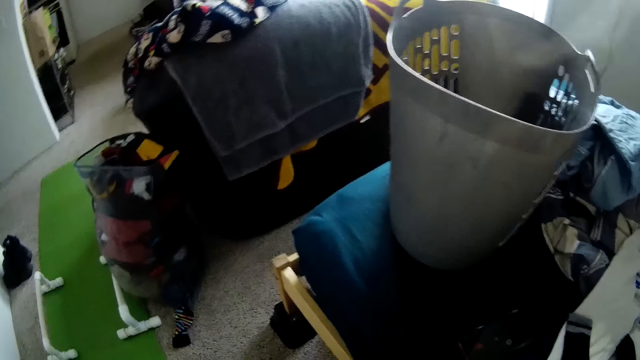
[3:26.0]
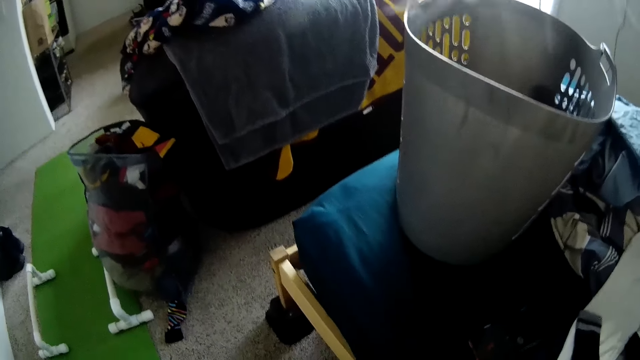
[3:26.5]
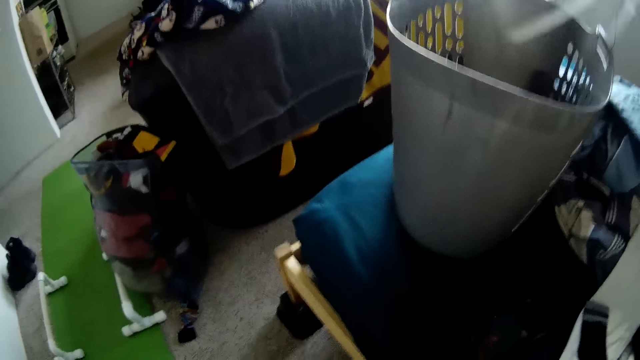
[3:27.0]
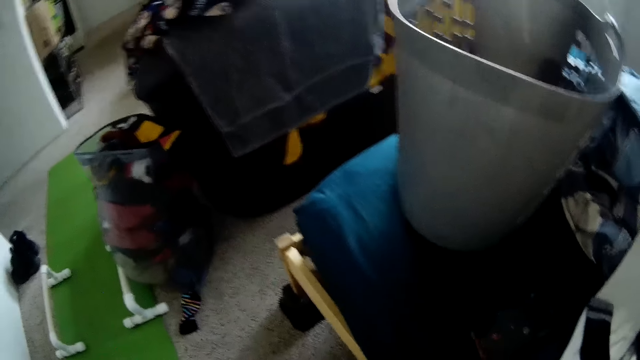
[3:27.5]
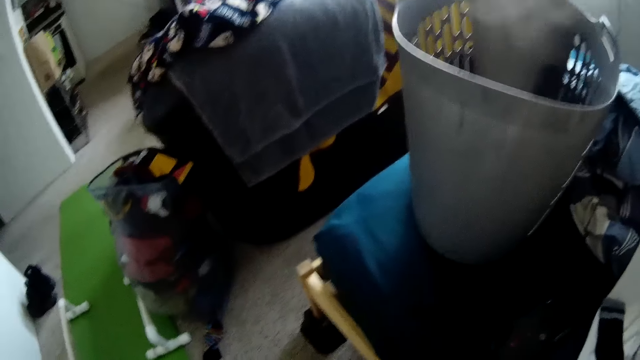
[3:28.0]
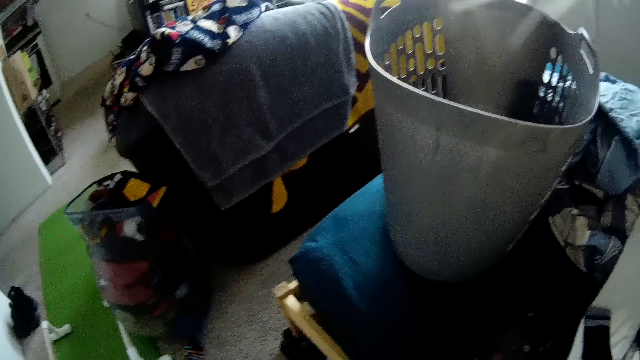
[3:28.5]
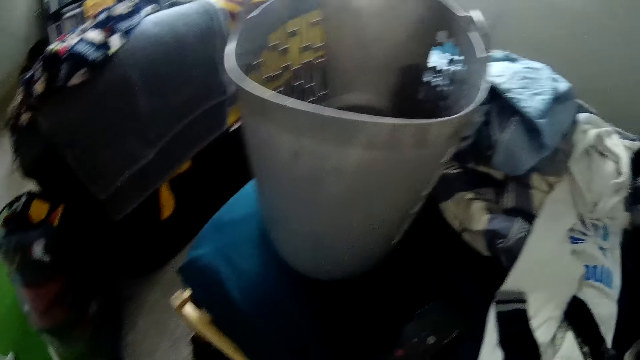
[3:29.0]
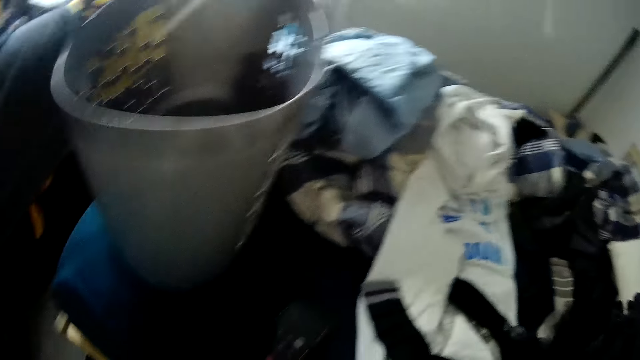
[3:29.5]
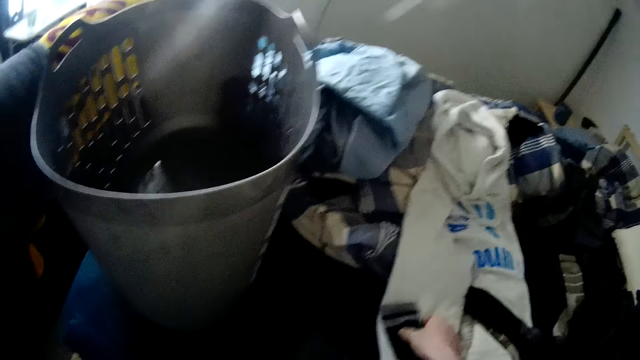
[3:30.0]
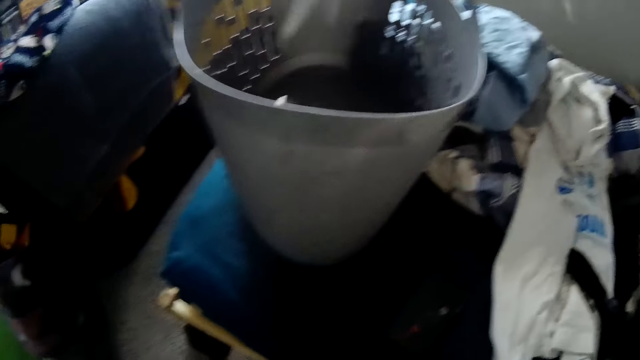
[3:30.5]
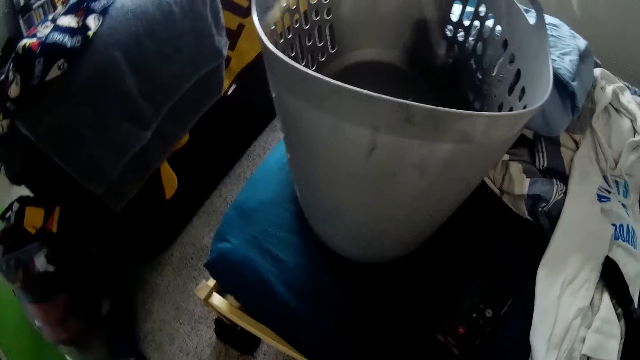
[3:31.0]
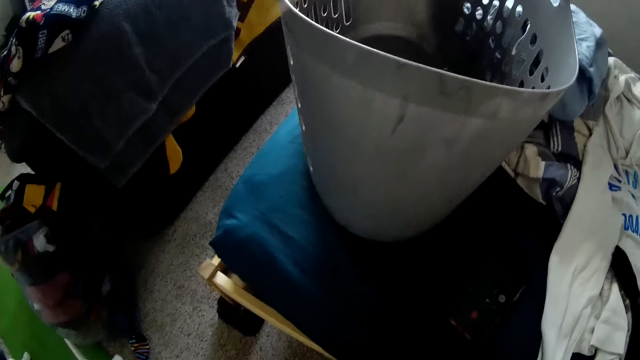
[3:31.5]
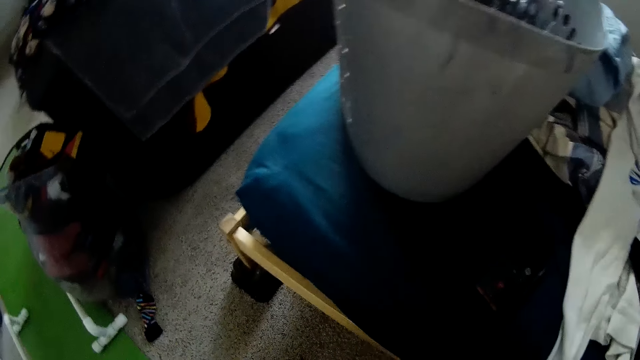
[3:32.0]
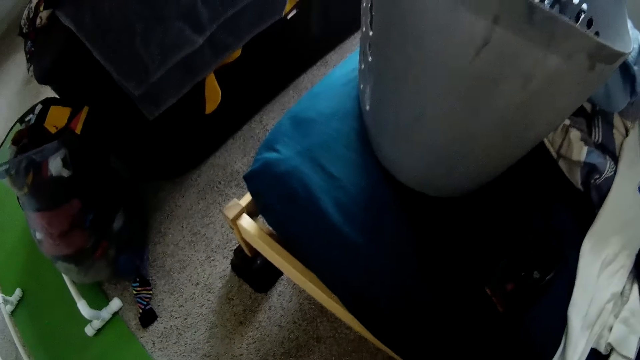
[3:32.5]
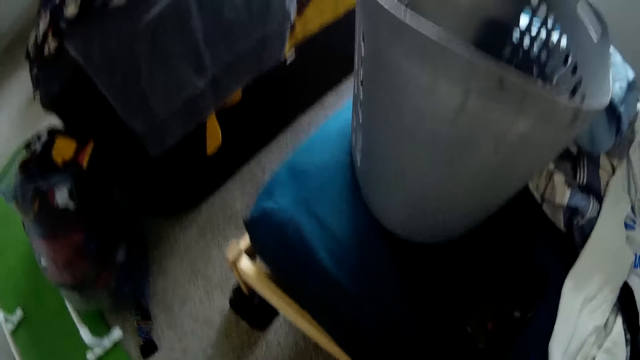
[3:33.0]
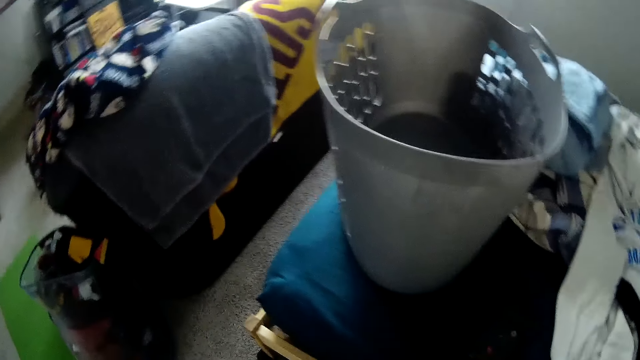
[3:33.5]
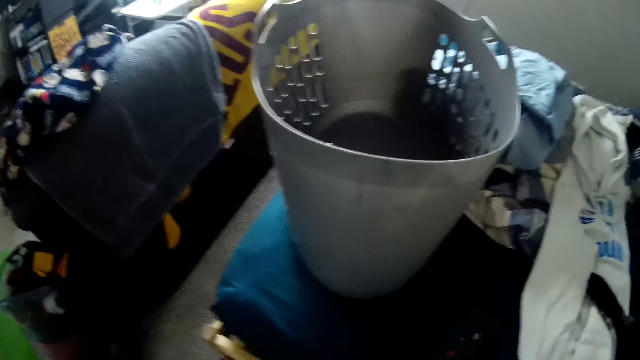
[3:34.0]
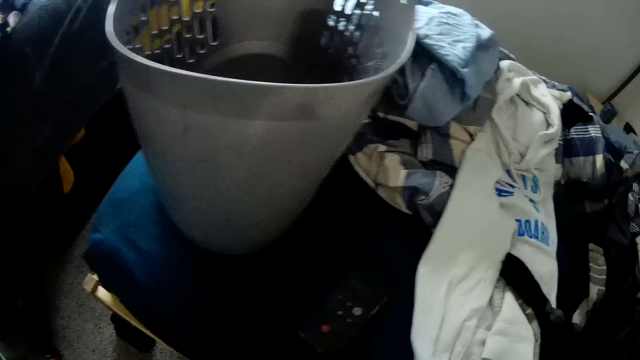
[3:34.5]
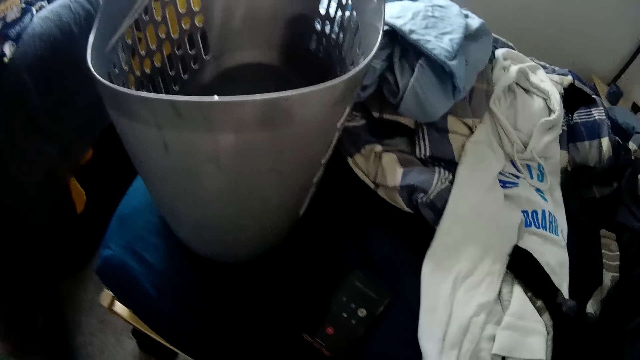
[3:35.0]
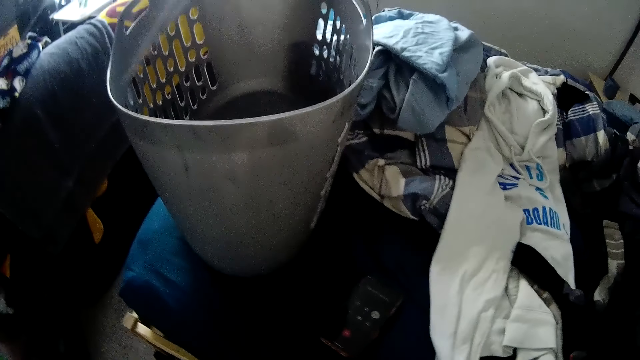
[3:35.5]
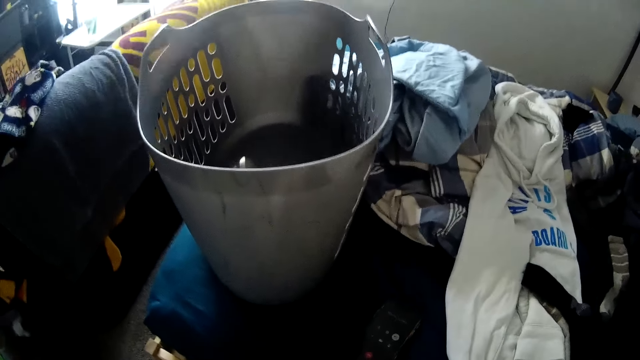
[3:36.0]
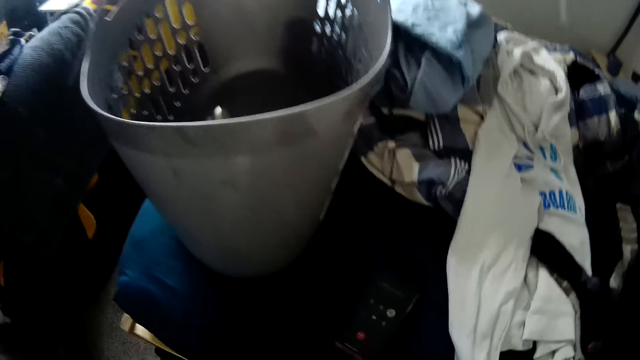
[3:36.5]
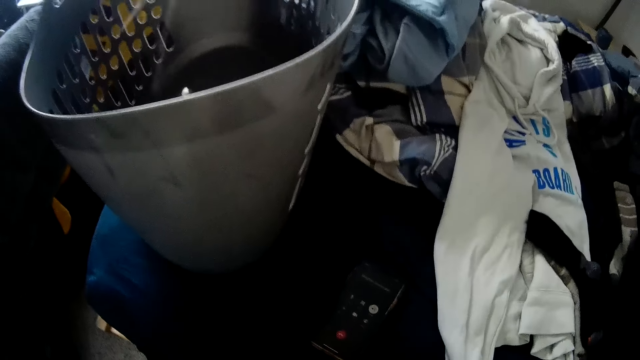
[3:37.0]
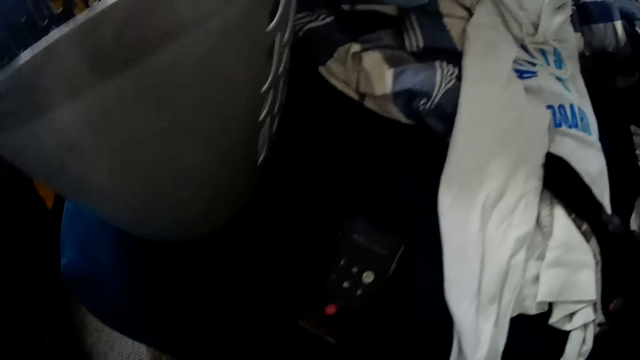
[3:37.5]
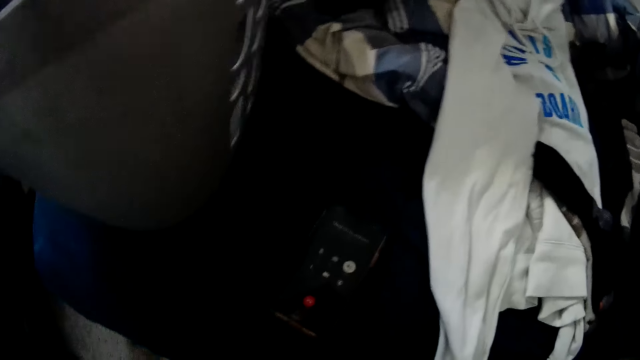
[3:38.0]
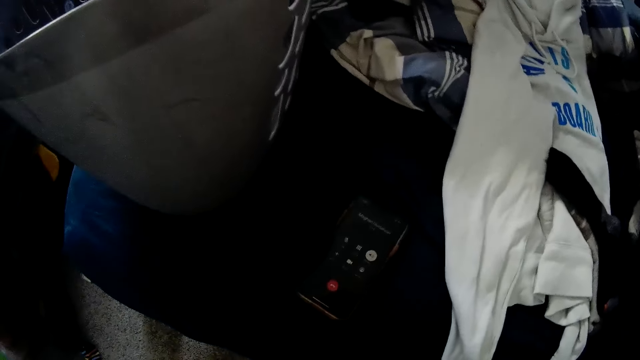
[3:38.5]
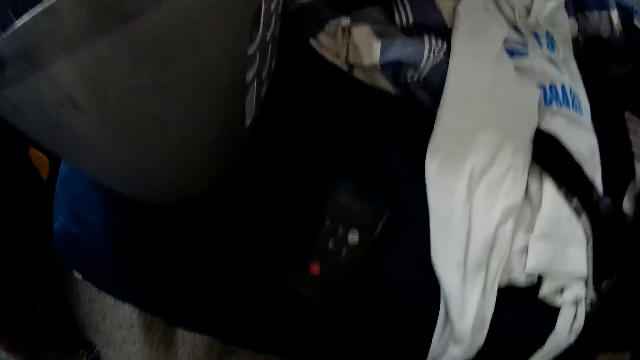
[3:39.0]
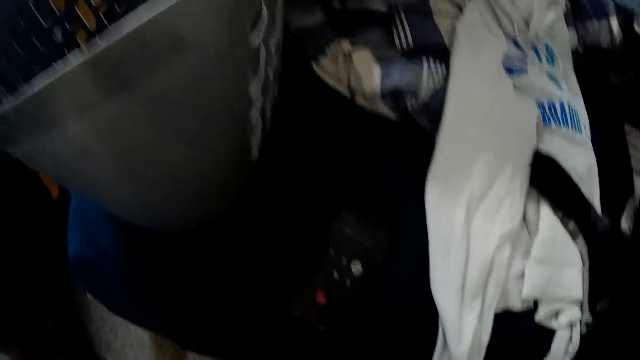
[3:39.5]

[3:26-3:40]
The camera wearer picks a sock from the bed with his right hand. He looks round the room. He moves his head.

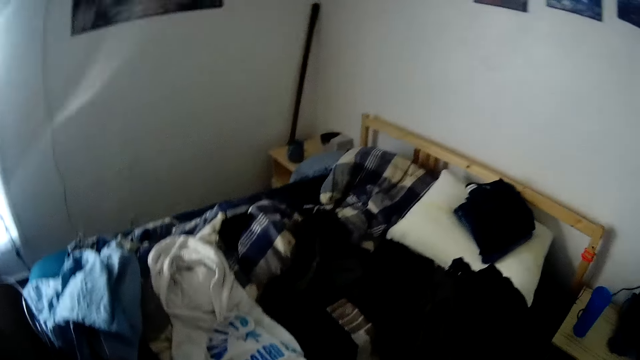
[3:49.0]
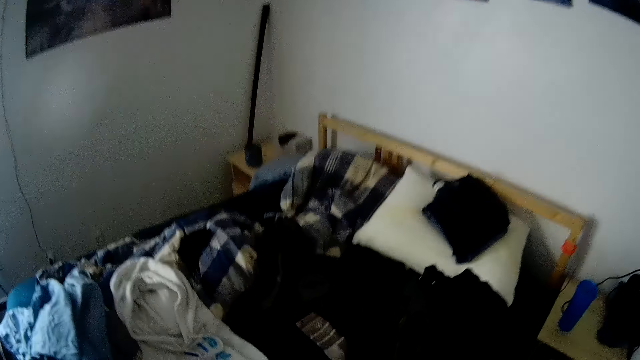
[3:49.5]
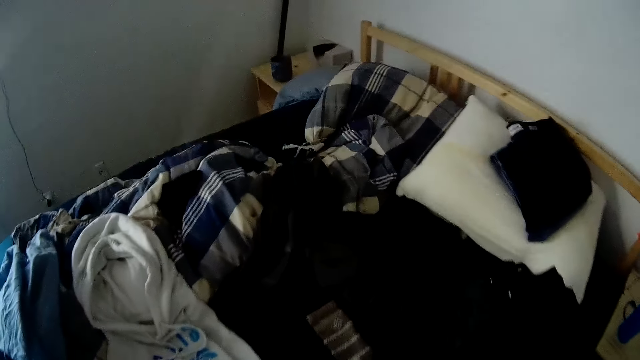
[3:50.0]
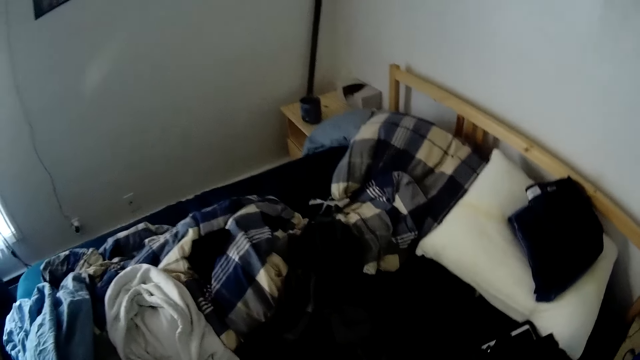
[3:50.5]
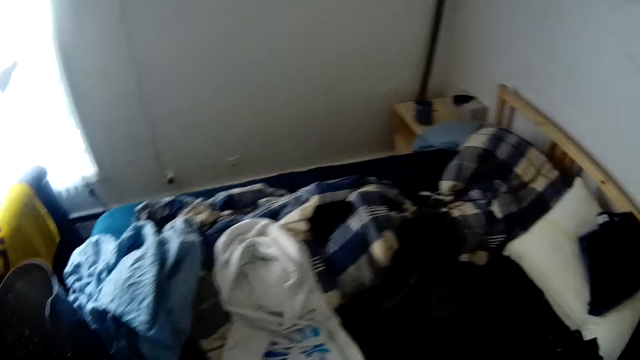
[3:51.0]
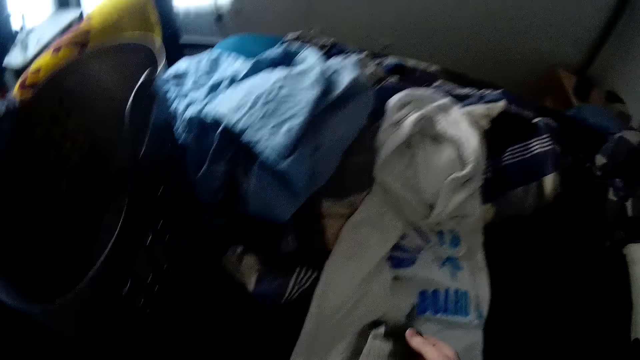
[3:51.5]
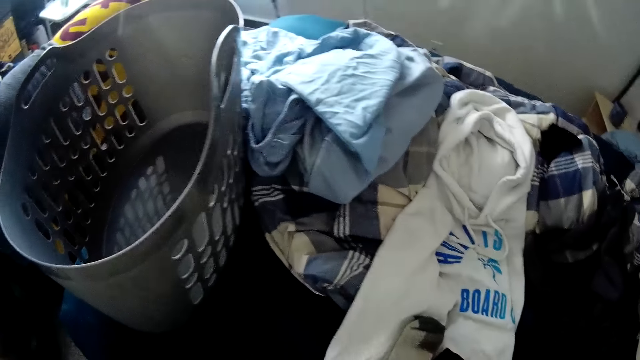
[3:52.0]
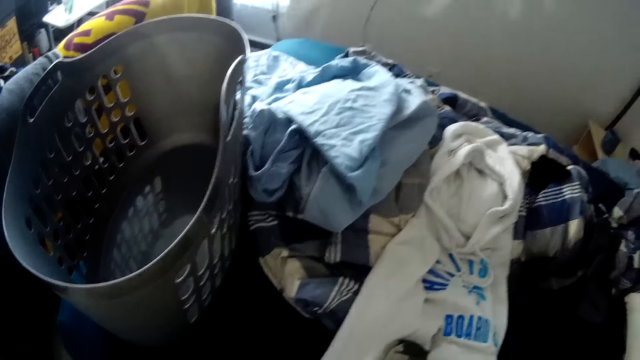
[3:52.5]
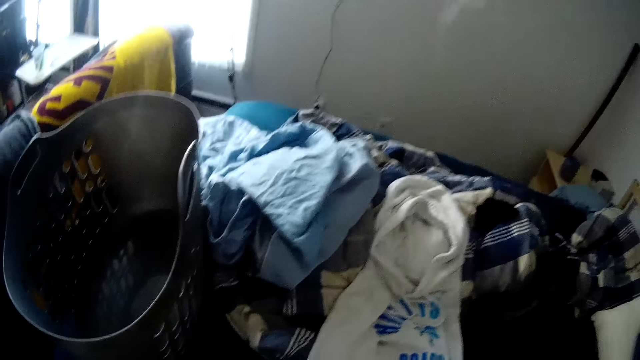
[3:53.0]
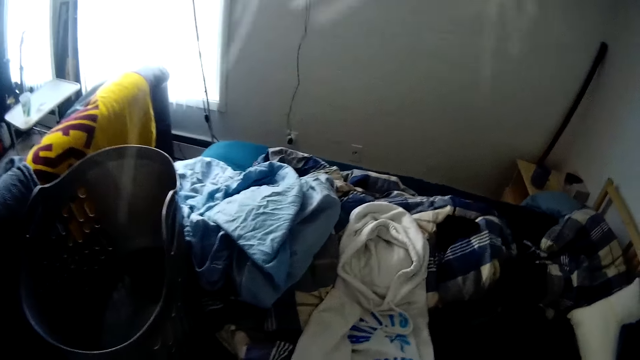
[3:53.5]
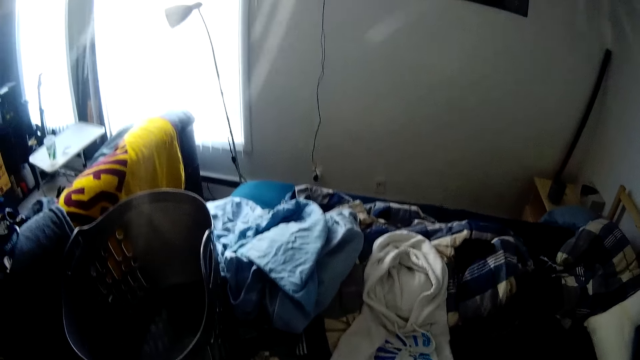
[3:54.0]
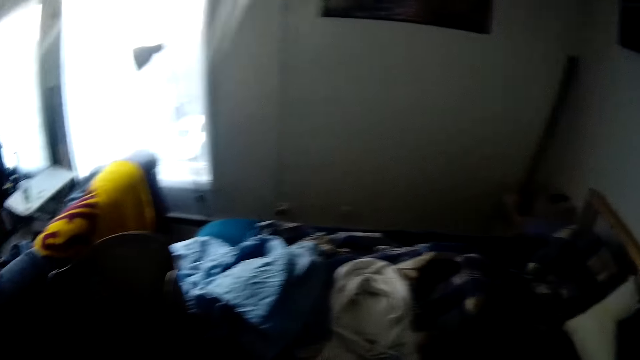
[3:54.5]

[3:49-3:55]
The camera wearer looks round the room.
